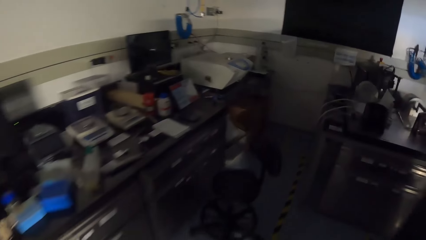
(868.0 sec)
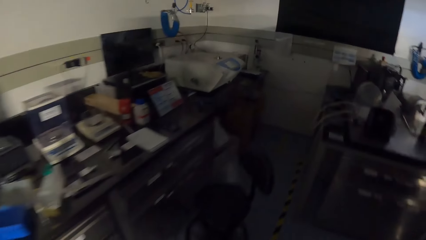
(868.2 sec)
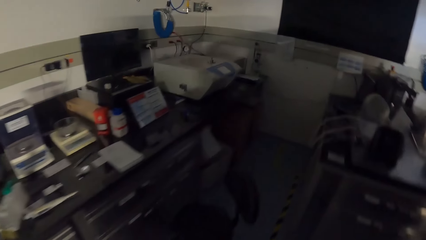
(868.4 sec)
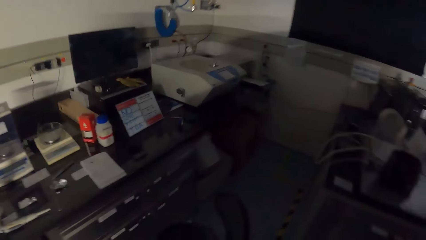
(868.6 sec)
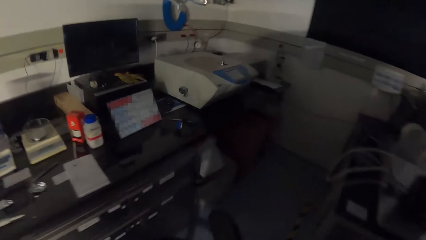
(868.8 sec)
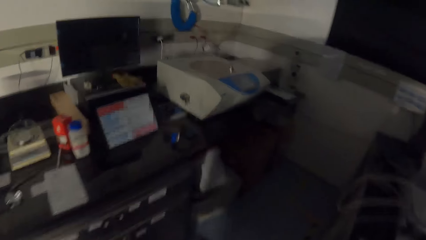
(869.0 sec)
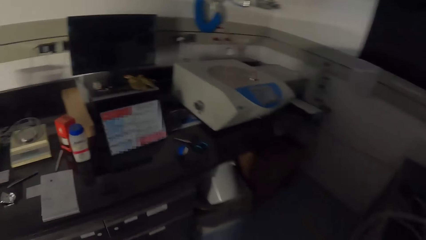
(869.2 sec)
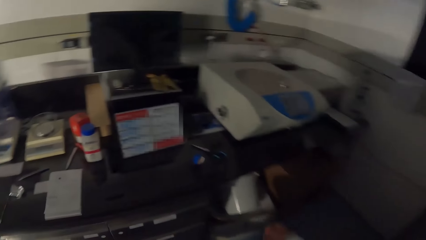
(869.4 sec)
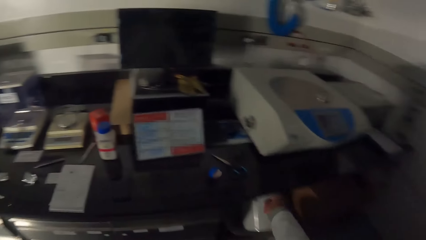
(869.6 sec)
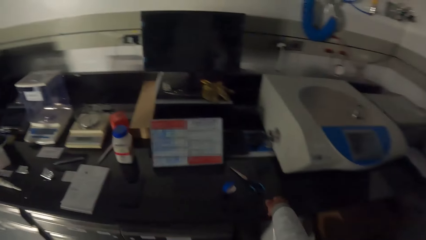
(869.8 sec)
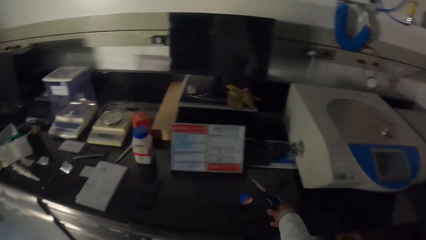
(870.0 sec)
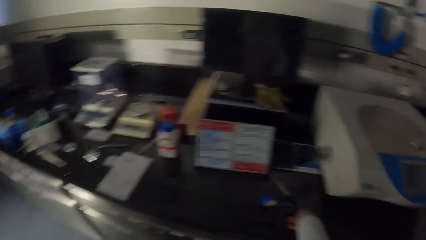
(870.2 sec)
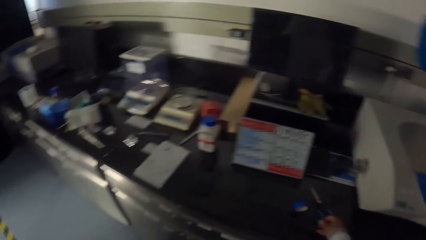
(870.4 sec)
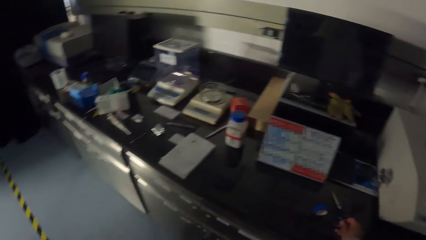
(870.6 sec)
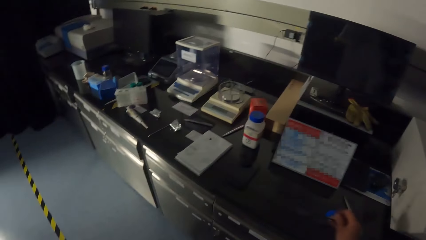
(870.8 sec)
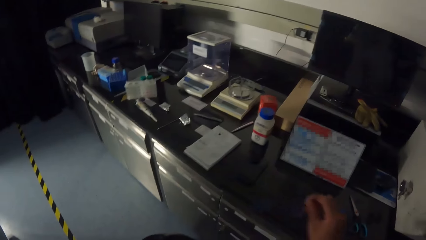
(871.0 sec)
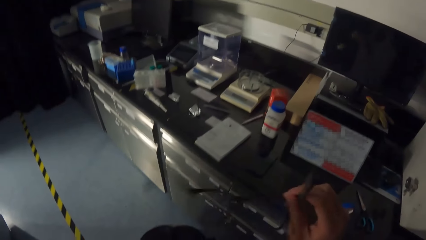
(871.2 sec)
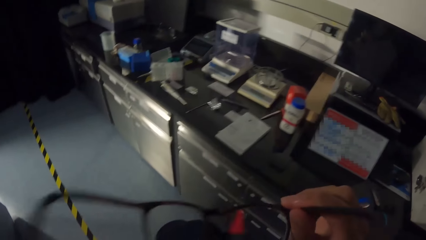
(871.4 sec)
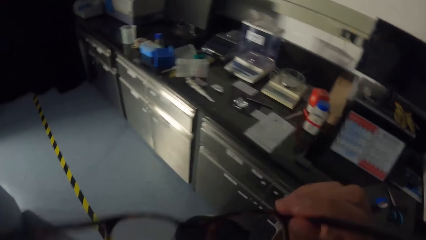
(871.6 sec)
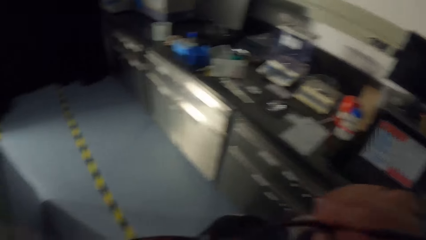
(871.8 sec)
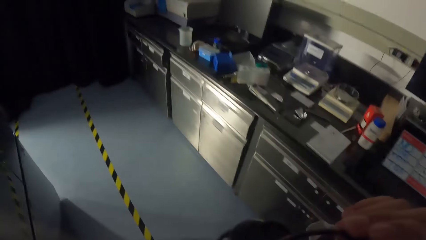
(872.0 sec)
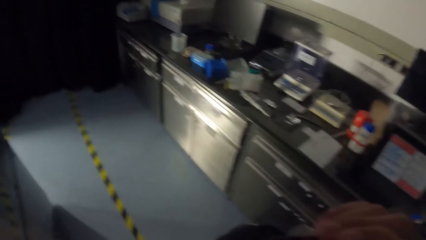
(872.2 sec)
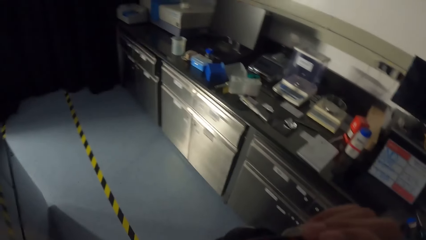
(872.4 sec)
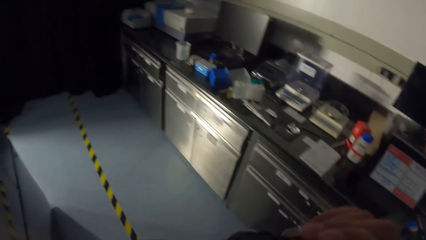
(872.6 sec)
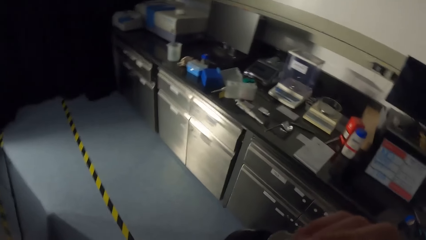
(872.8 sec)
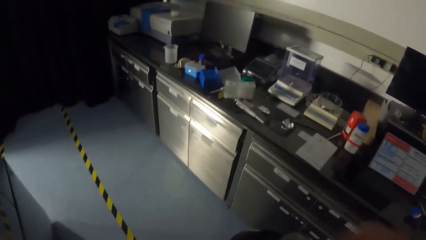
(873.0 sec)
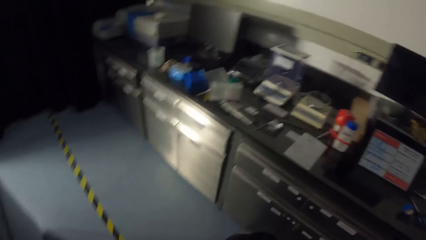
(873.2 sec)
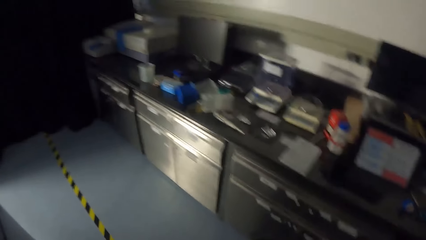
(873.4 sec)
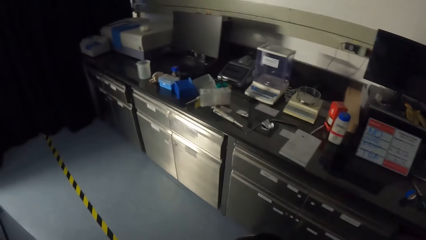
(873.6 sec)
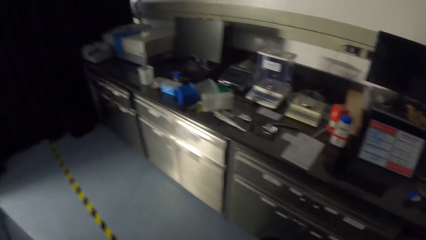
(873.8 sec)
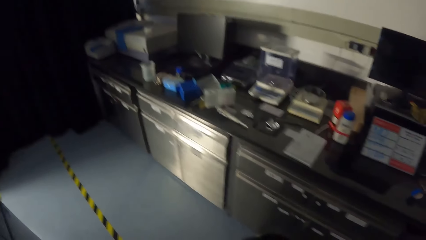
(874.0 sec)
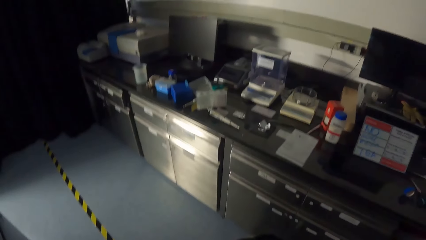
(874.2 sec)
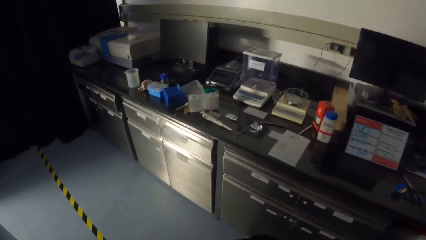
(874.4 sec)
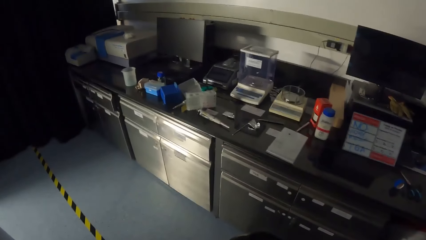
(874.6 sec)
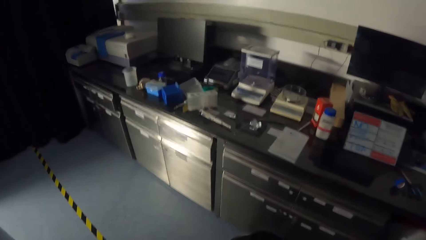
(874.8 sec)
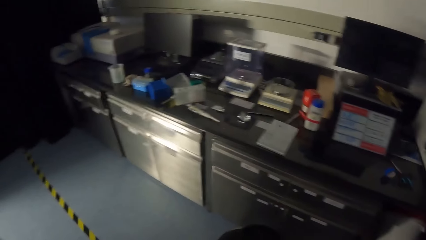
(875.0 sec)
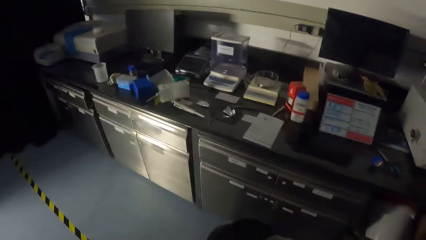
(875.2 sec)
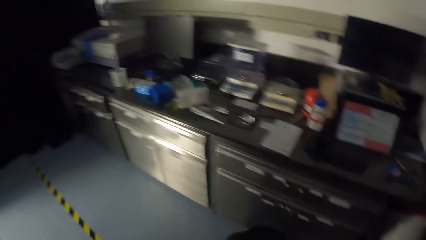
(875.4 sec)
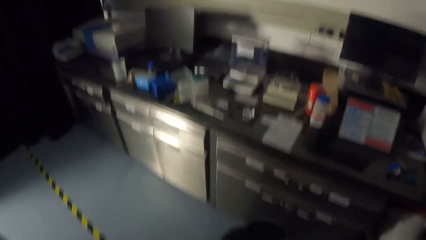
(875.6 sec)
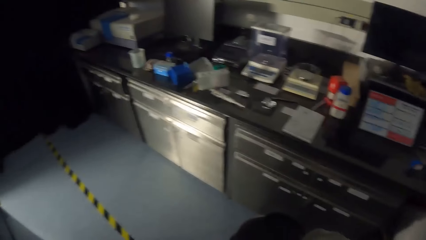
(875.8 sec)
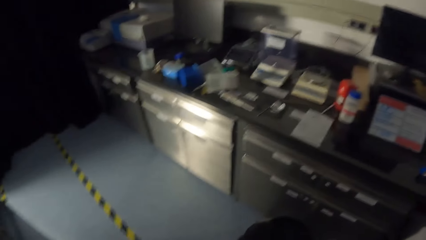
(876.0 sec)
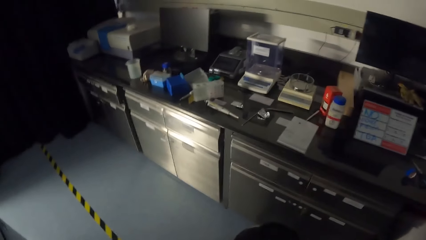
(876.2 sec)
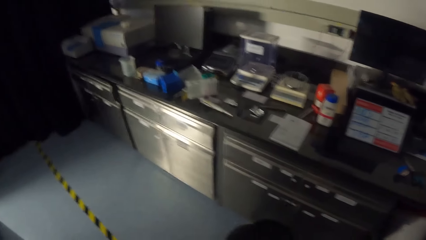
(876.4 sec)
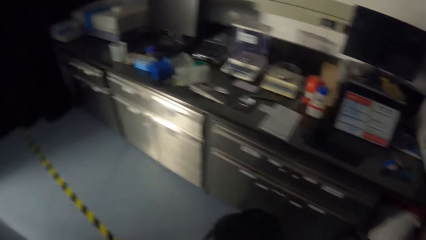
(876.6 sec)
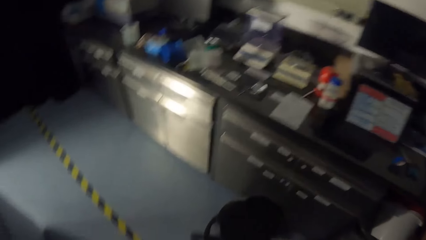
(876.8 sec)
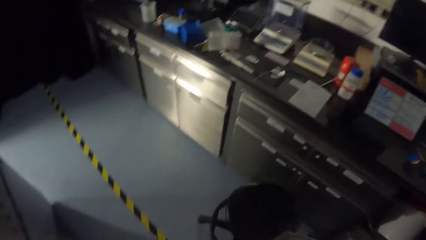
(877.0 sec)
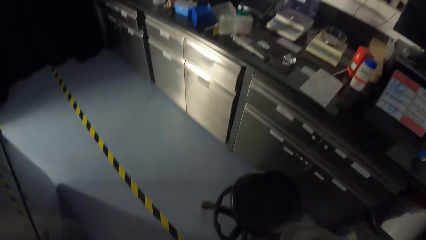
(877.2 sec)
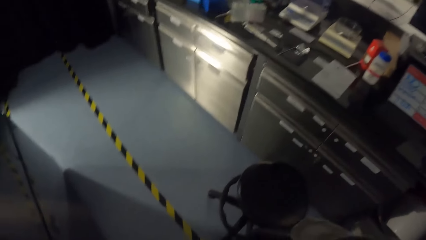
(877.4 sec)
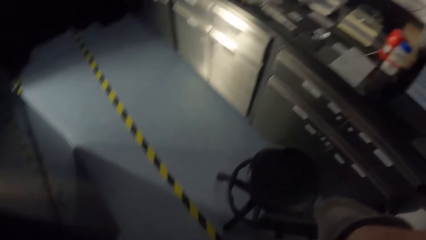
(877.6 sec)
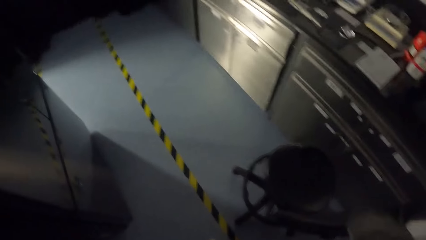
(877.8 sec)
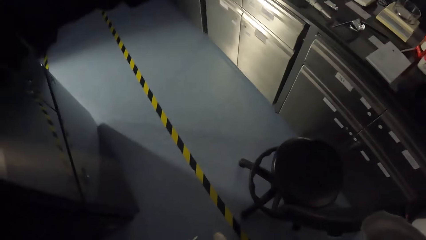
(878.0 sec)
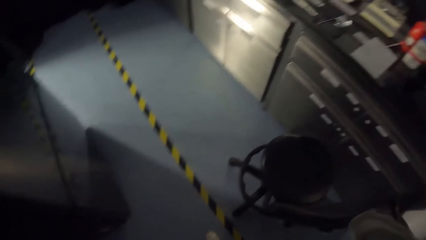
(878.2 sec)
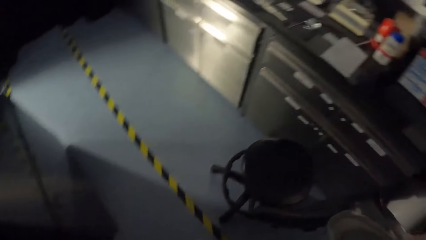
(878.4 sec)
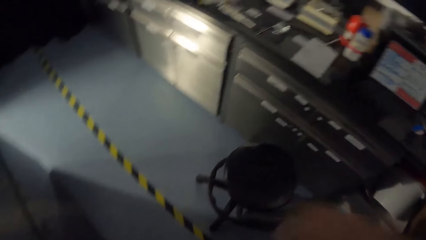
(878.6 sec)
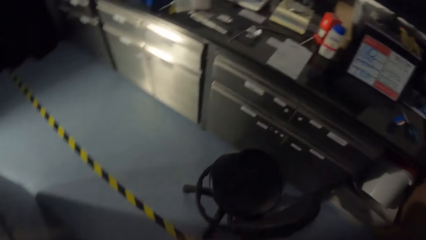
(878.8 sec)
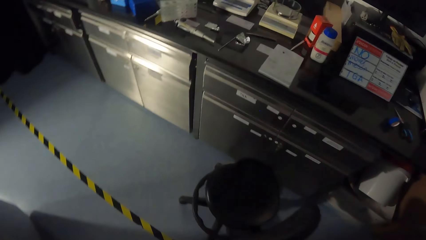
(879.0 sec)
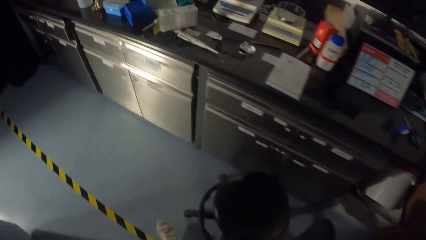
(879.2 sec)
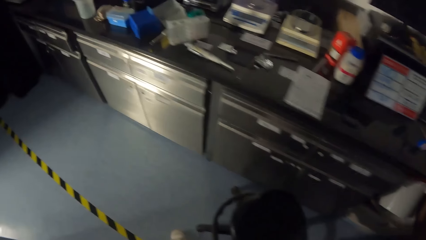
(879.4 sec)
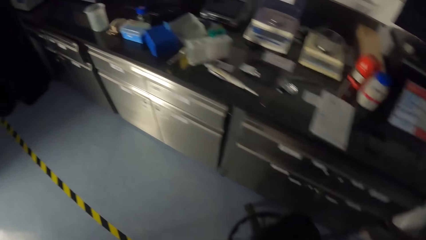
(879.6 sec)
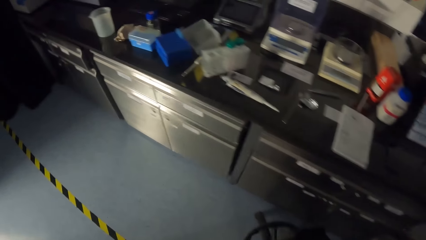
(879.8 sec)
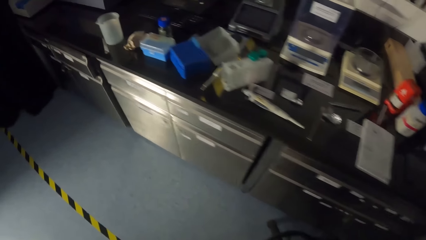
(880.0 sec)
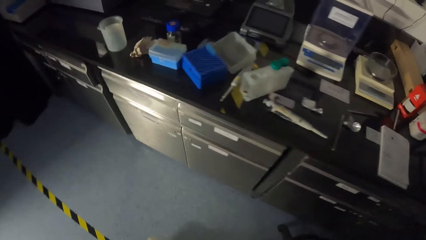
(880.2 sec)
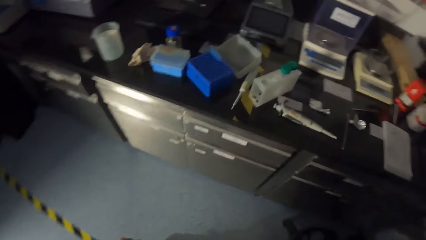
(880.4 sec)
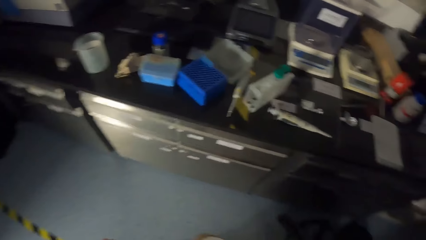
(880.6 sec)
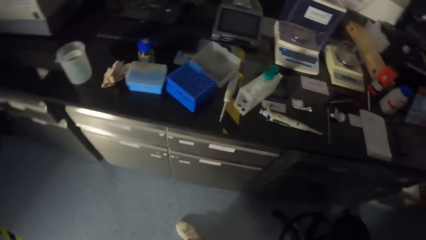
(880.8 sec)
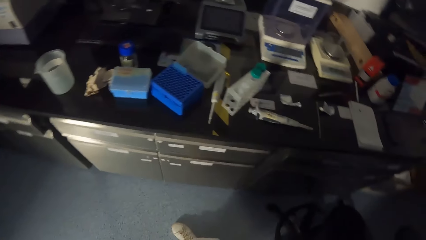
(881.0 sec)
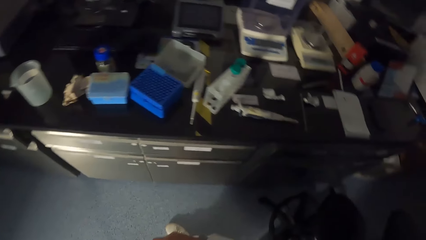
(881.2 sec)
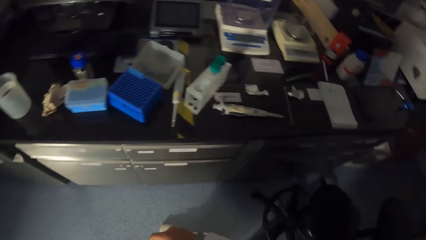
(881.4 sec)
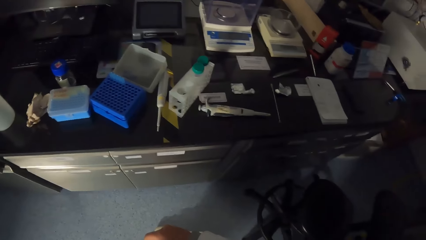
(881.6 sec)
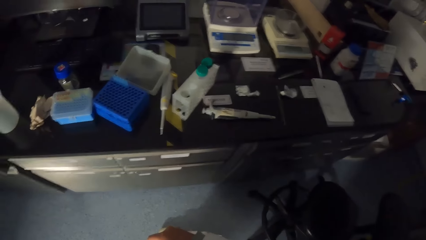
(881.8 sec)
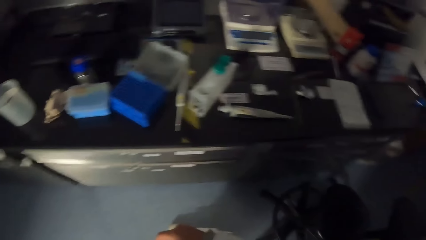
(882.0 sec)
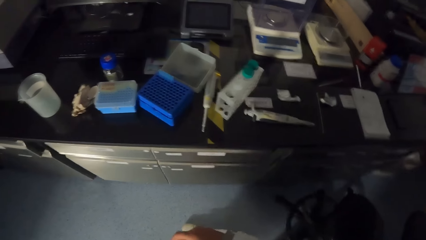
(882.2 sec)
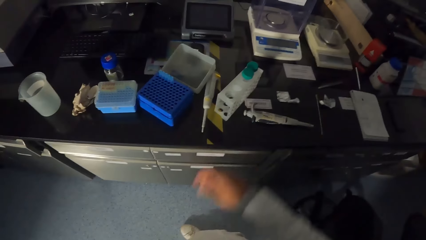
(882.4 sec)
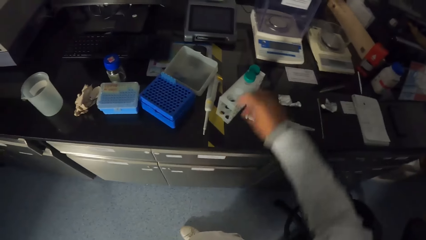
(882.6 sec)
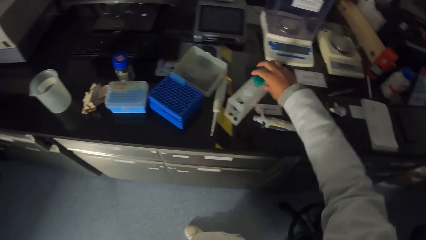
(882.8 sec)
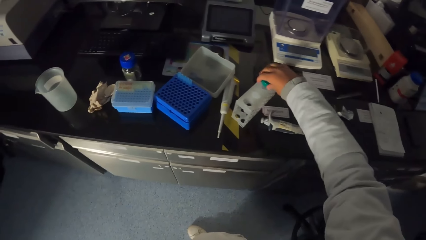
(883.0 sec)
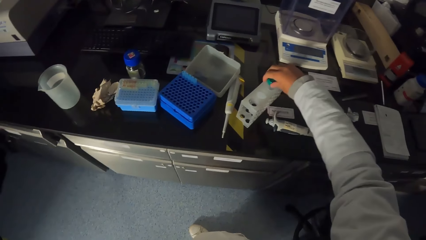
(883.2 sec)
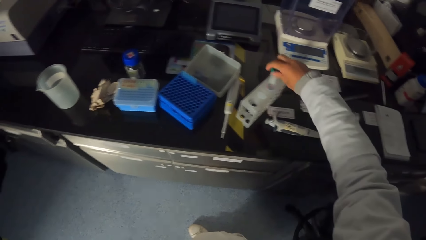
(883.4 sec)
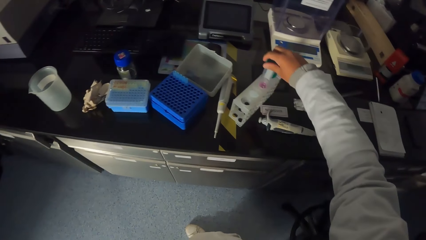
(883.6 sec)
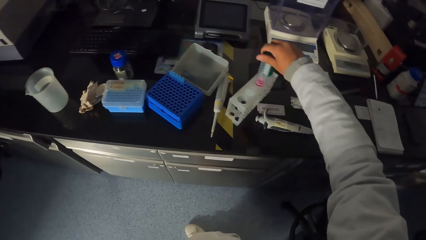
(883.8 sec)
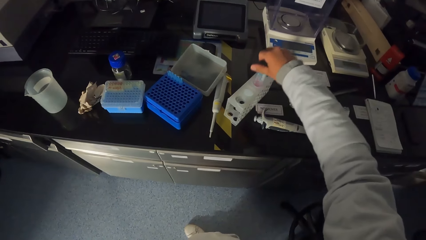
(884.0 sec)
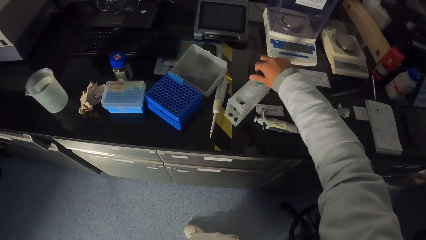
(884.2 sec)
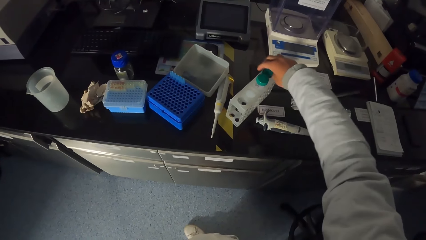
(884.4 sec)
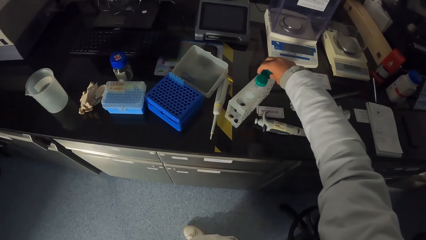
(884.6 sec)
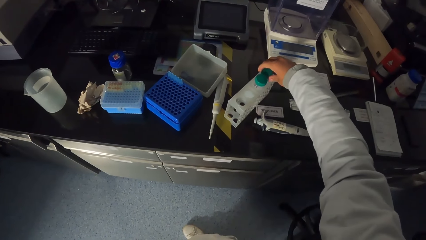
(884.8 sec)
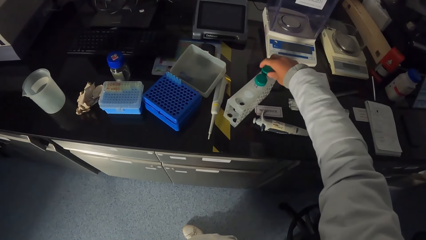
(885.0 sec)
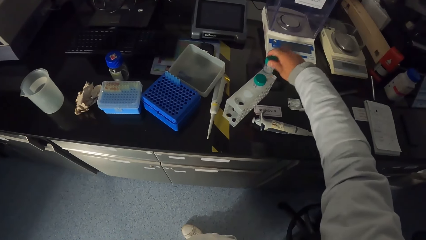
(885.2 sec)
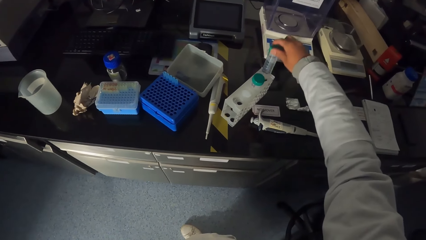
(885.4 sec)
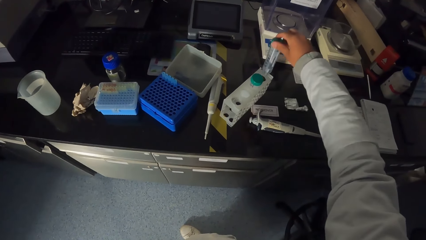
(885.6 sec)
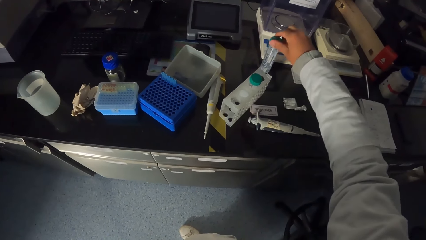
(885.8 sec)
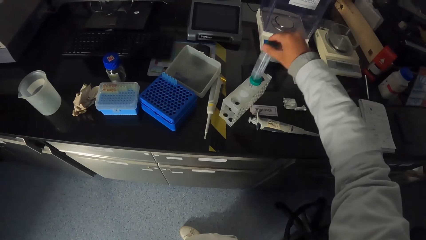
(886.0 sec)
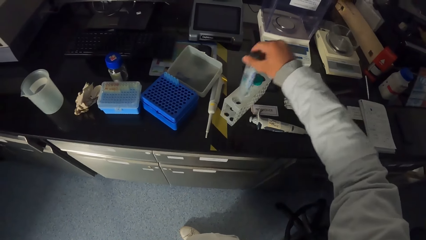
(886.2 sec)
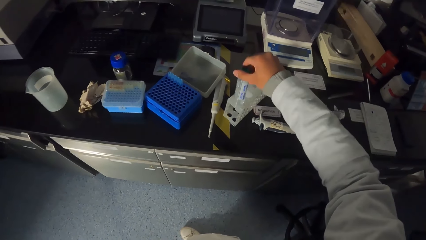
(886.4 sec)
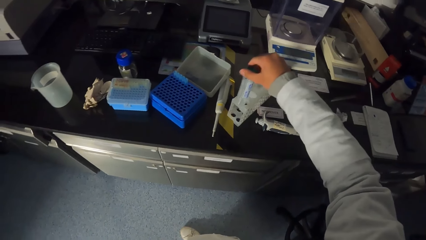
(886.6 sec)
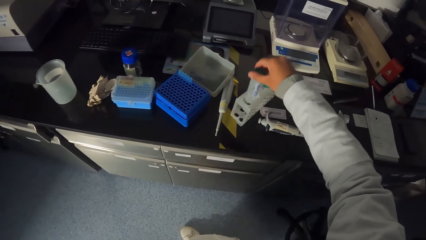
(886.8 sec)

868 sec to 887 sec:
The camera wearer picks up a pair of eyeglasses from a desk with his right hand. He puts on the pair of eyeglasses in his right hand. He picks up a test tube from a test tube rack on the desk with his right hand. He places the test tube in his right hand into the test tube rack. He picks up the test tube from the test tube rack on the desk with his right hand.
